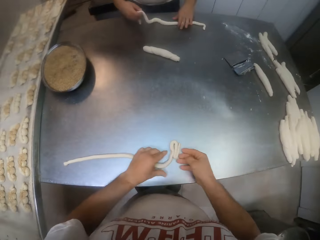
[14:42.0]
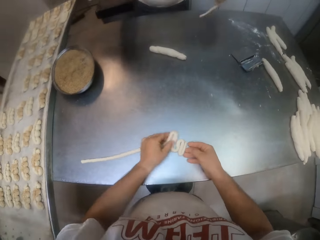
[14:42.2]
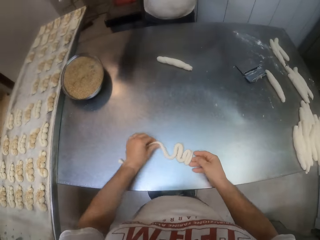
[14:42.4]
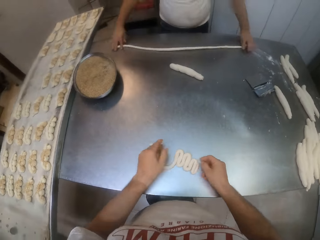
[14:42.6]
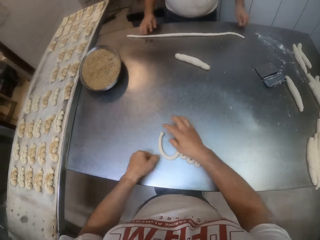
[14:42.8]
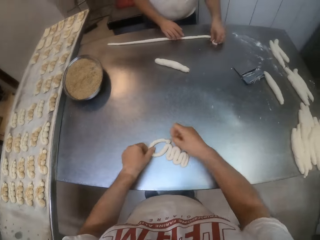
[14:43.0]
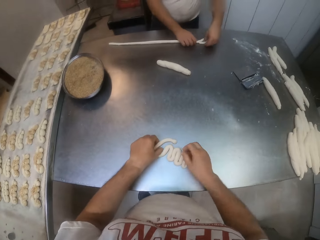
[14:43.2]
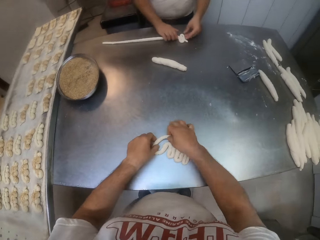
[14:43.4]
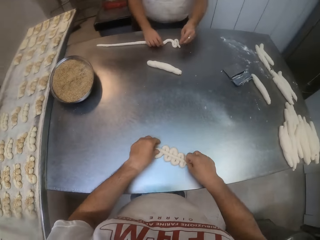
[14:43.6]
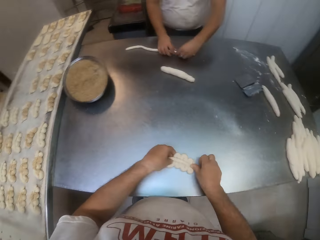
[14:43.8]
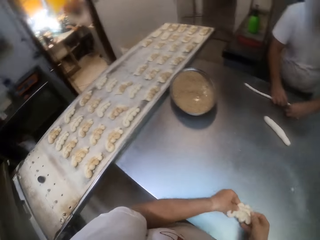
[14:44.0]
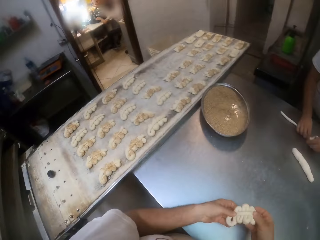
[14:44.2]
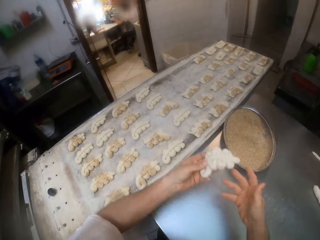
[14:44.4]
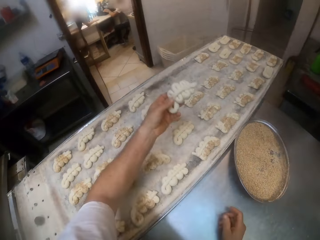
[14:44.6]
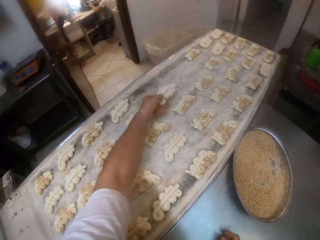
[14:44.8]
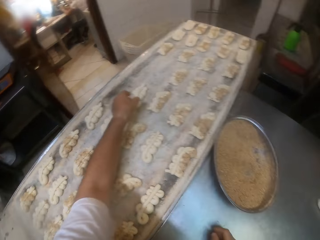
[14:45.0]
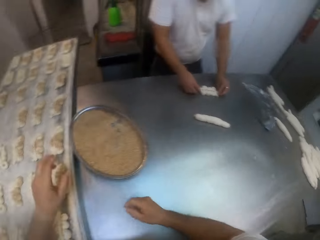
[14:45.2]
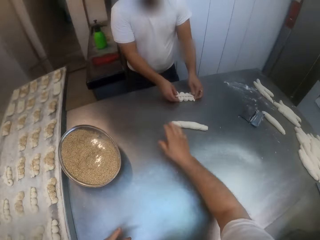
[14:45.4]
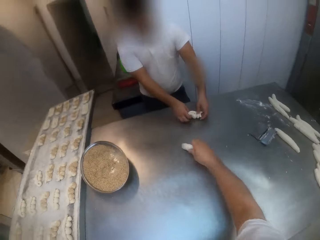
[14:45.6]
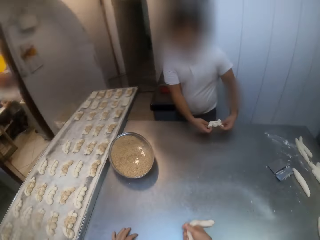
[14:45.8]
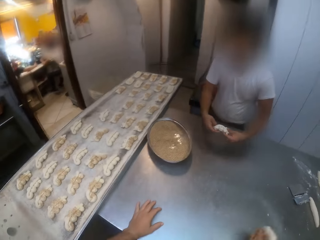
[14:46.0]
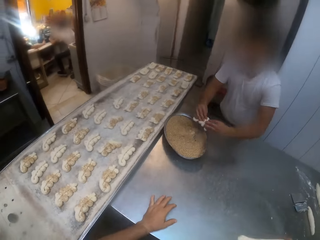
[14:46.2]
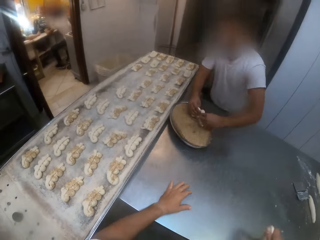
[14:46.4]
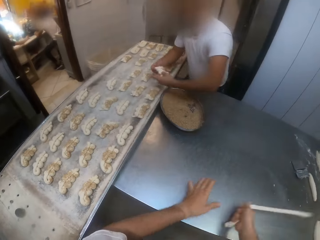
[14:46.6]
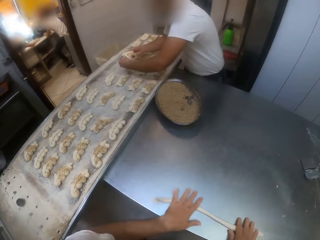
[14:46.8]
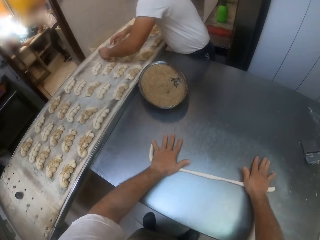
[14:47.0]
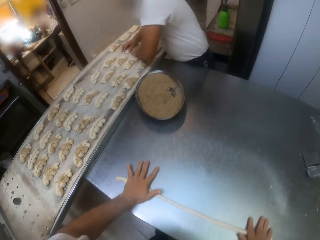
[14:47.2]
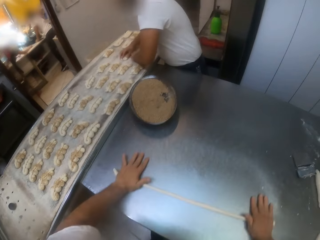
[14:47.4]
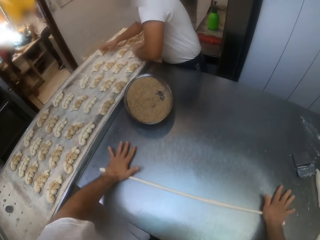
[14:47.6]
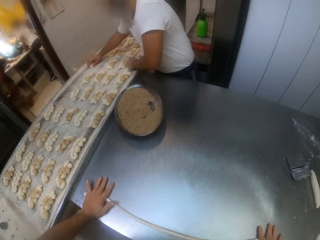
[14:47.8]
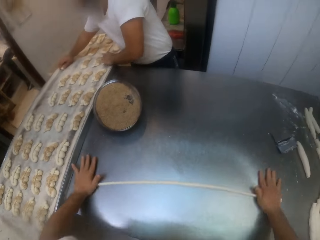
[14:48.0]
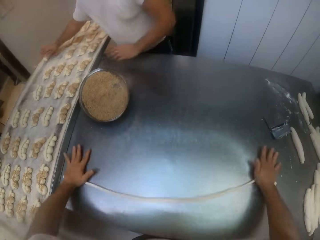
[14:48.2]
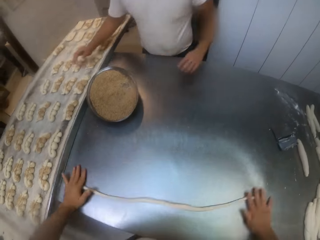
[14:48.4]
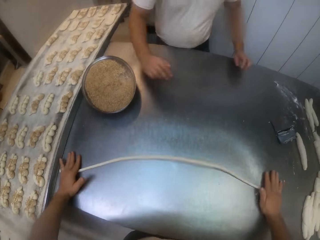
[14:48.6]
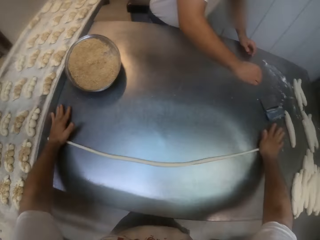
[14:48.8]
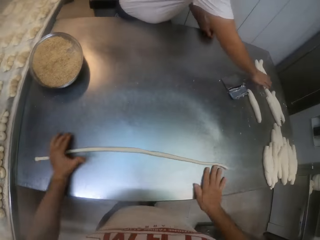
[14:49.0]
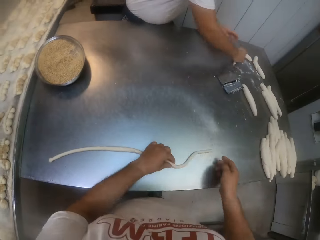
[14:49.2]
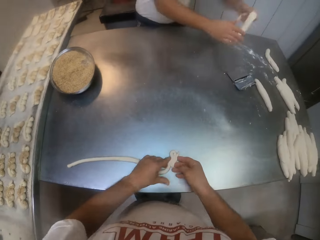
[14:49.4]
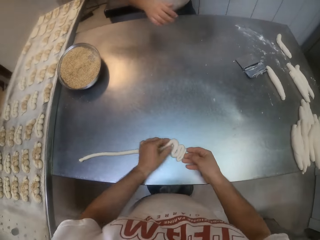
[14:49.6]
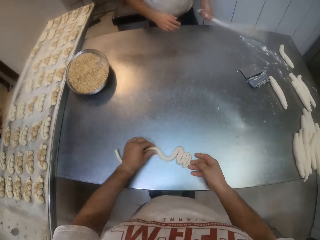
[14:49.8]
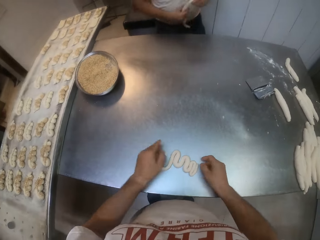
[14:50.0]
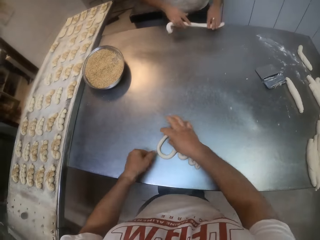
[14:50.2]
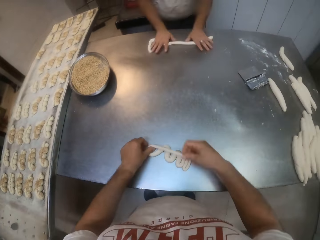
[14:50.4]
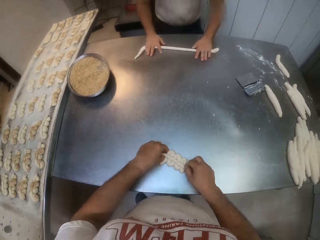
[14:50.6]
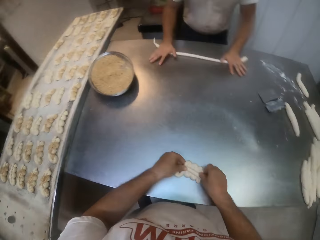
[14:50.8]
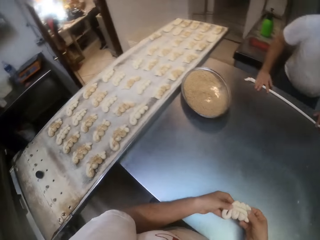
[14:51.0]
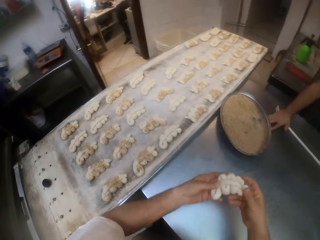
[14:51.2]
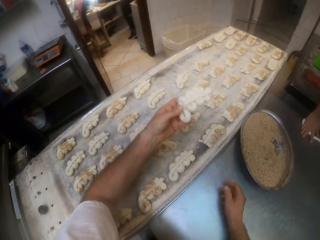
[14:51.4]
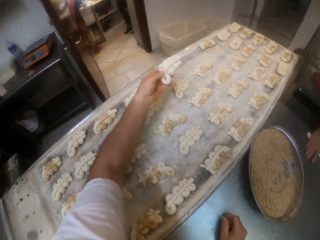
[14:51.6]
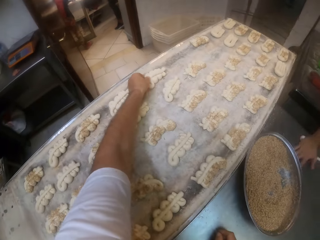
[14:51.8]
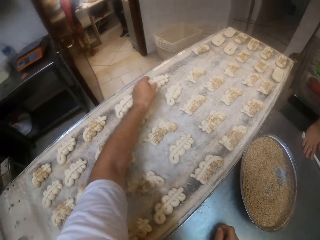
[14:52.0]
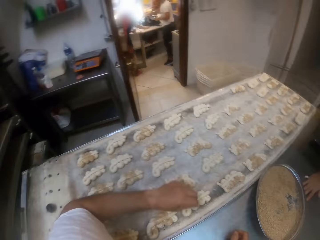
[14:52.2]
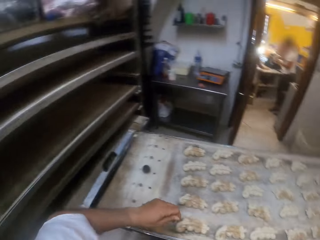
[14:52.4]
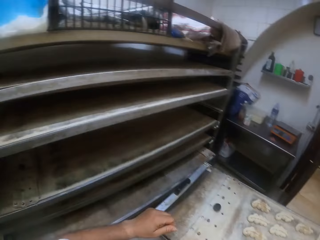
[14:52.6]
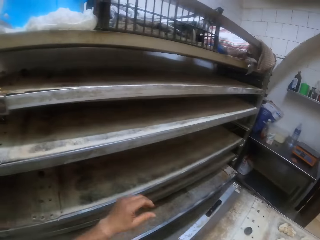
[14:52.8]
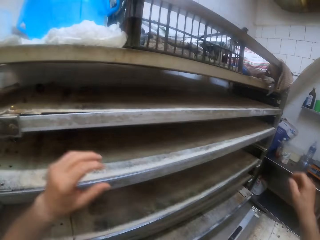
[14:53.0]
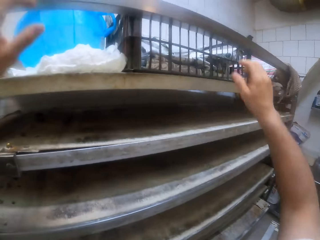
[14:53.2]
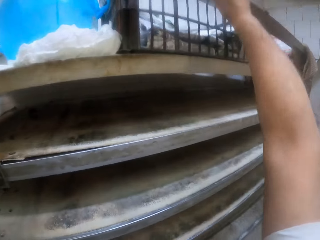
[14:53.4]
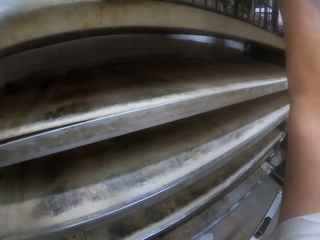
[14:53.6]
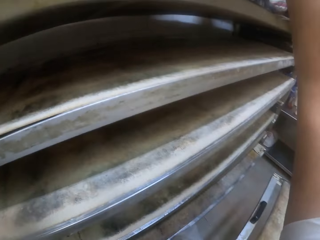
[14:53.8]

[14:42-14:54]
The camera wearer makes snake shape dough. A man makes snake shape dough. The camera wearer puts the dough in the baking tray. They carry the dough from the table with the right hand. The man puts the dough in the tray of yeast. The camera wearer swings the dough. They roll the dough on the table with both hands. The man puts the dough in the baking tray. The man carries the dough from the table with the right hand. The camera wearer makes snake shape dough. The man rolls the dough with both his hands on the table. The camera wearer puts the dough in the baking tray.

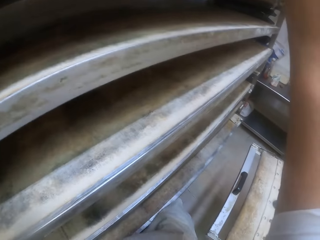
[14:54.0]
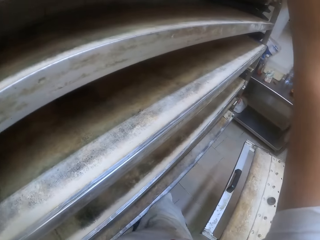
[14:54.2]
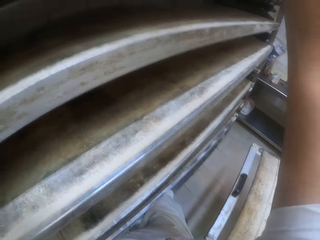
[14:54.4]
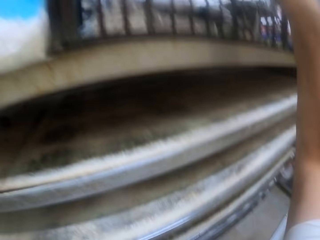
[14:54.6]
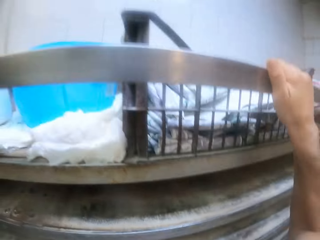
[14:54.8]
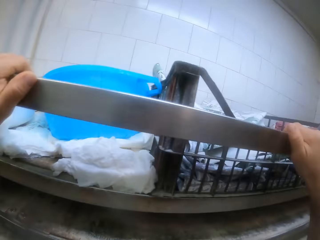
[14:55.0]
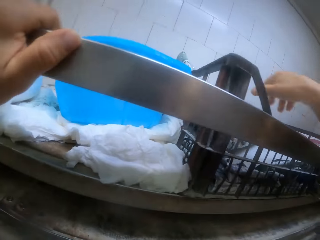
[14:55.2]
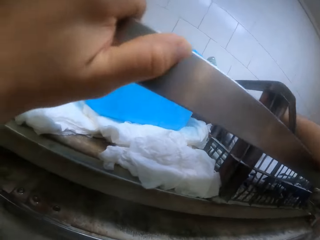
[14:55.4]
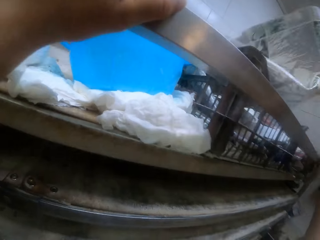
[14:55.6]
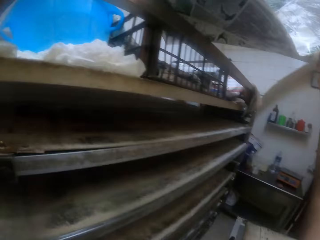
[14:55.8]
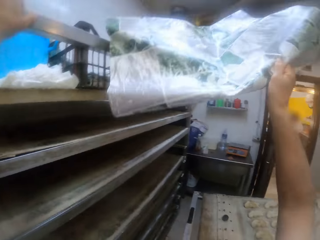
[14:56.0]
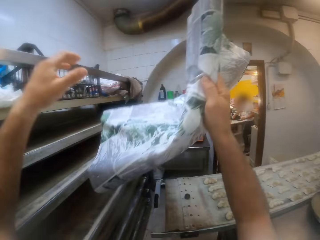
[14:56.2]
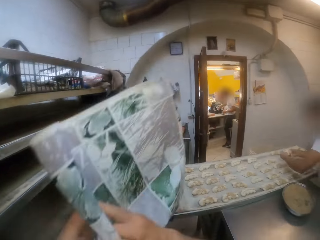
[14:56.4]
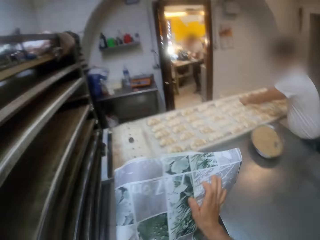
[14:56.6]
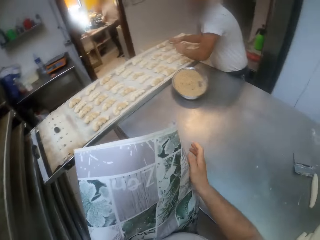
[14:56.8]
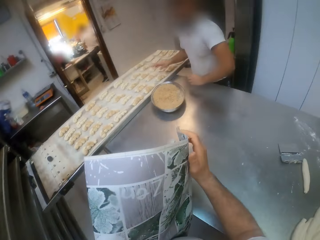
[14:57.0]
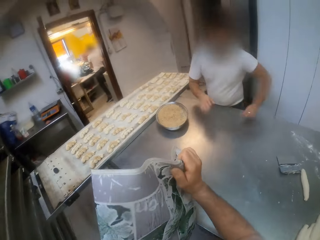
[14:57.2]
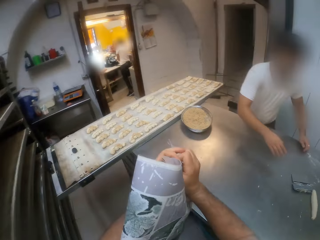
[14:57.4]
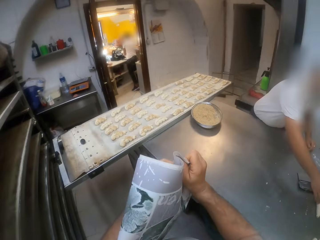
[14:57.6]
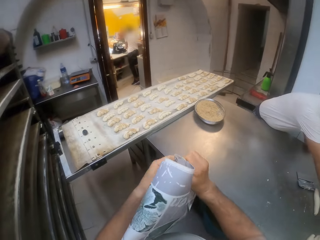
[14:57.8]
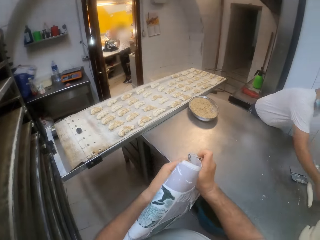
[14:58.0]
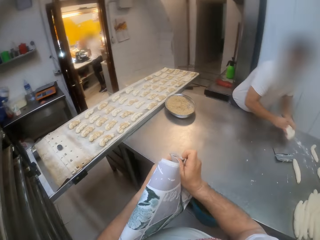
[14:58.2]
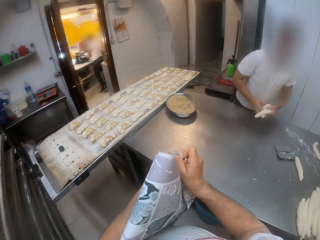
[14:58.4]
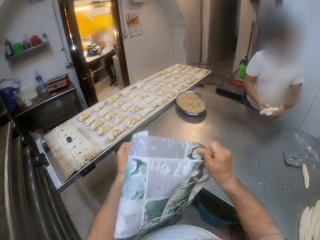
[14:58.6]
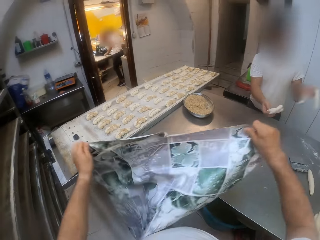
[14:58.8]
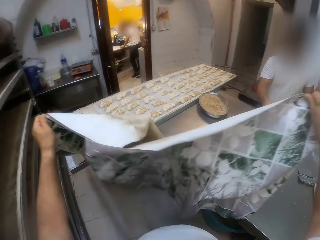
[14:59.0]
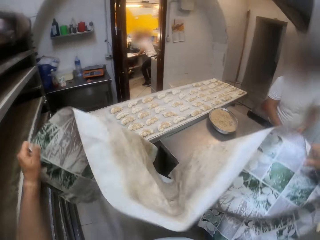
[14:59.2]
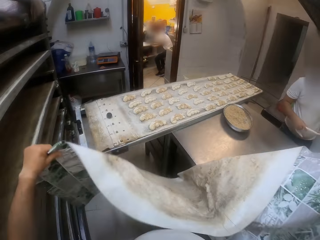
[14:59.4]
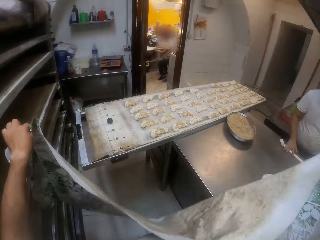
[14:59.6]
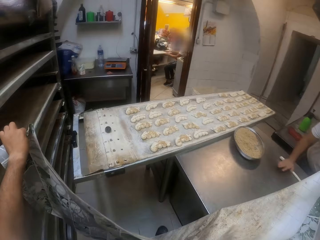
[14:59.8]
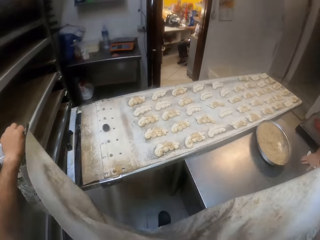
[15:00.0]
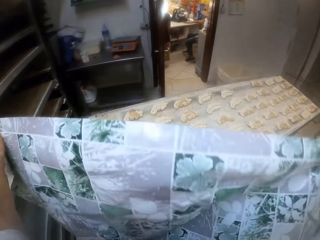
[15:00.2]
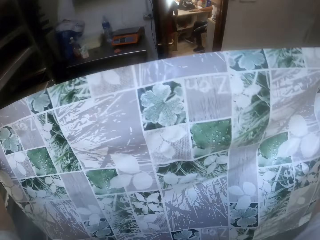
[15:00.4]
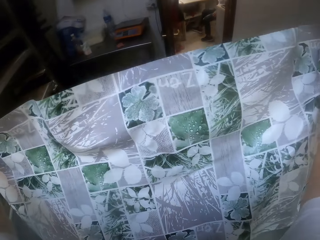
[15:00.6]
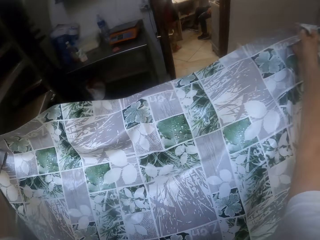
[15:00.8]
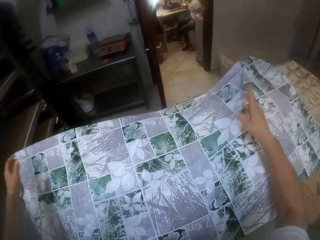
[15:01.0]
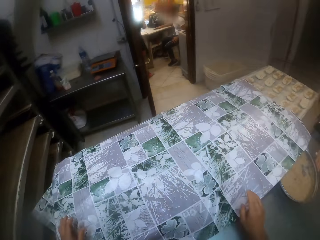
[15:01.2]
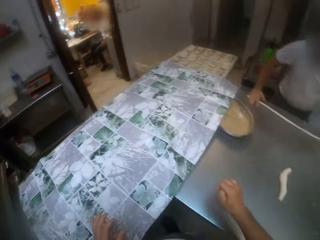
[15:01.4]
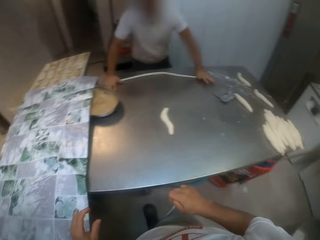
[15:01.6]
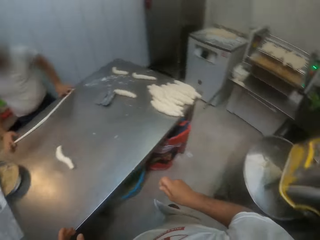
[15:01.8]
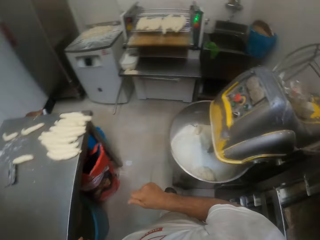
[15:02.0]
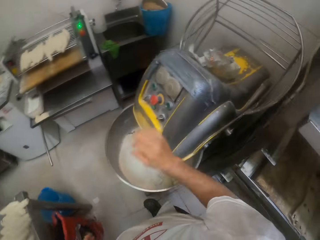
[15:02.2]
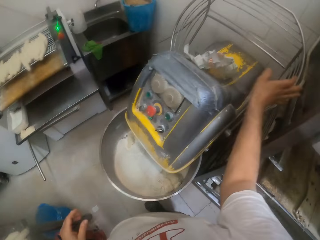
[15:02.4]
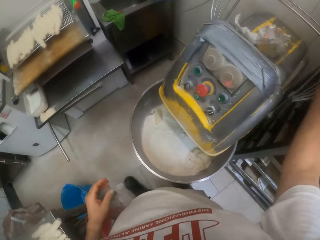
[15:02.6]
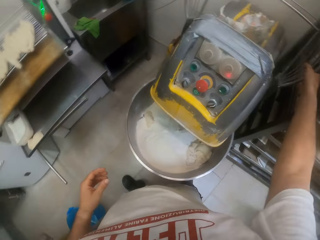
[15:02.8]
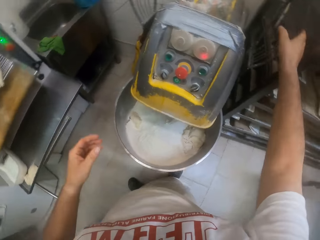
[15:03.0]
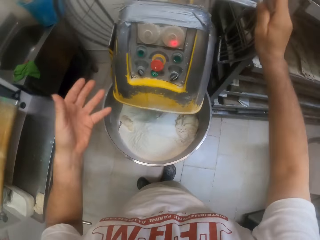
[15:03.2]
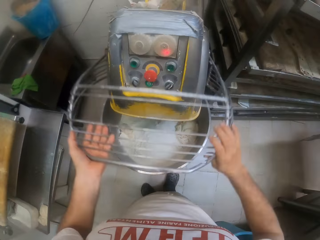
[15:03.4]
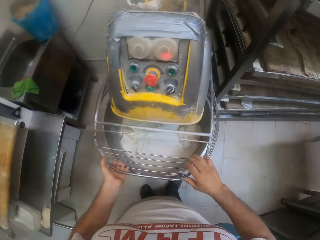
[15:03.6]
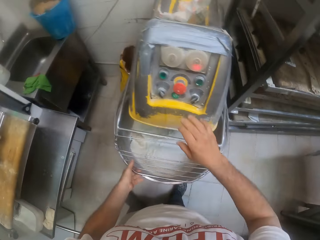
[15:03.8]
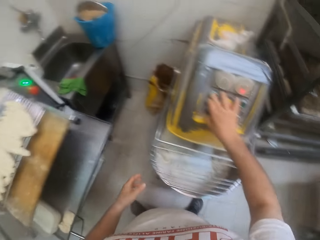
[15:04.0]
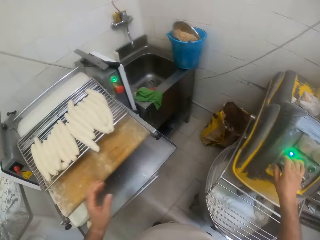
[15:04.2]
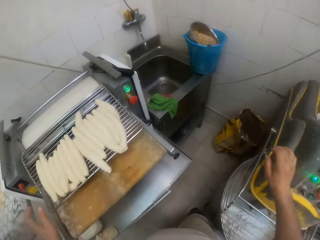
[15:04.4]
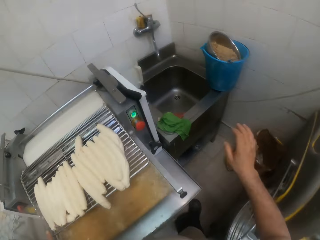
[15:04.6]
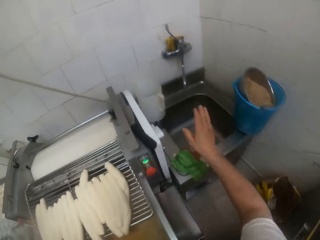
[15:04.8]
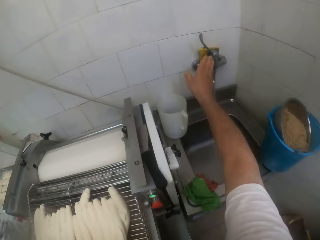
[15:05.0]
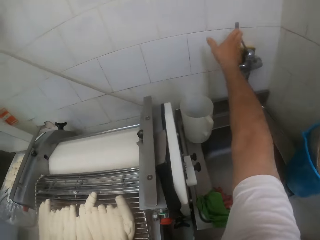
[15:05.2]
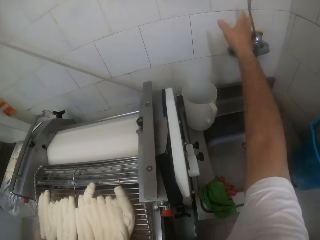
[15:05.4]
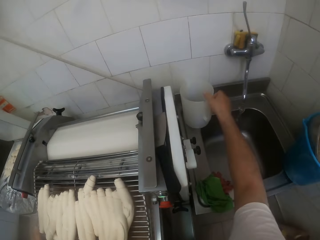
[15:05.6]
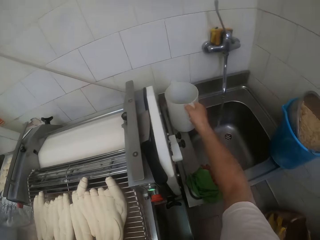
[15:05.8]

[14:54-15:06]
The camera wearer carries a nylon or paper with his right hand. He unfolds the paper. He covers the doughs on the baking tray with the nylon. He covers the dough mixer machine with its iron lid. He touches the mixer button with his right hand. He switches on the dough mixer machine. He touches a tap with his right hand.
